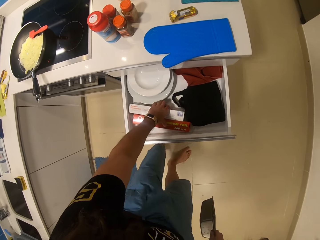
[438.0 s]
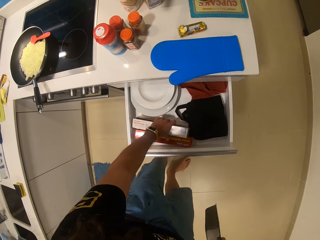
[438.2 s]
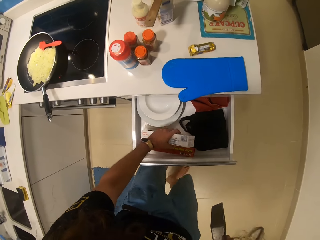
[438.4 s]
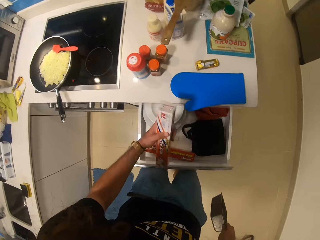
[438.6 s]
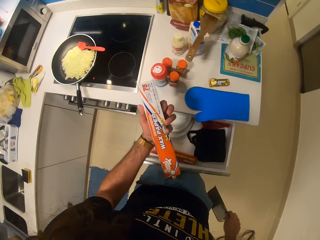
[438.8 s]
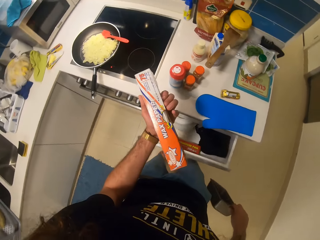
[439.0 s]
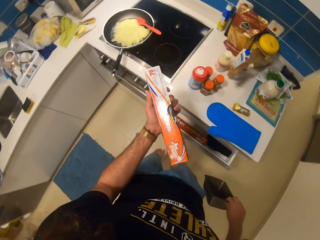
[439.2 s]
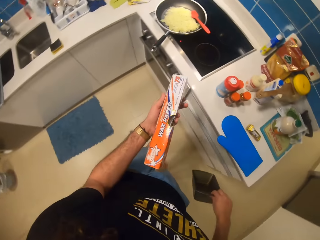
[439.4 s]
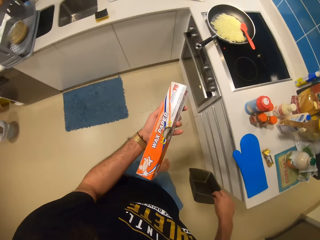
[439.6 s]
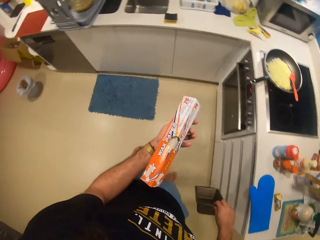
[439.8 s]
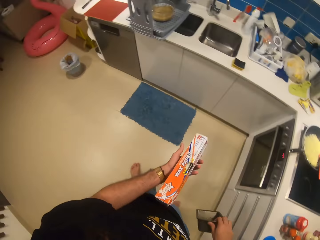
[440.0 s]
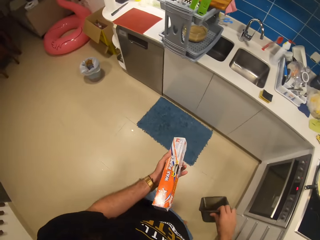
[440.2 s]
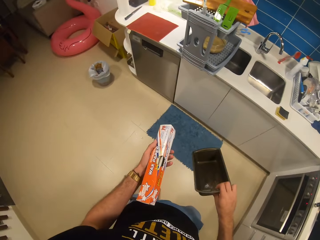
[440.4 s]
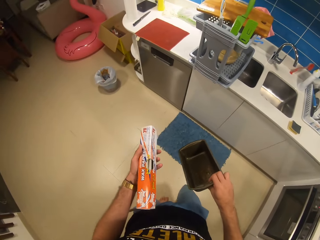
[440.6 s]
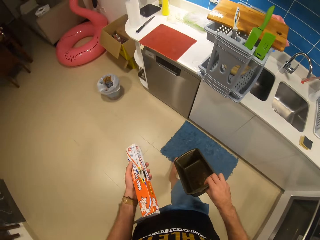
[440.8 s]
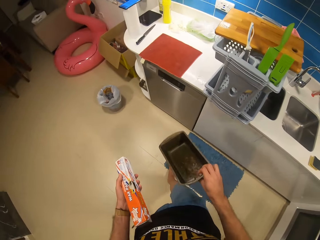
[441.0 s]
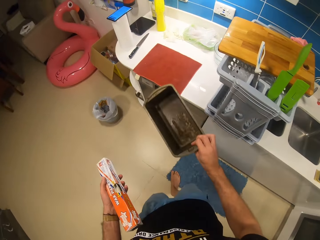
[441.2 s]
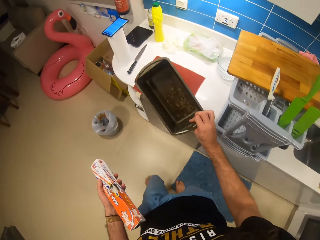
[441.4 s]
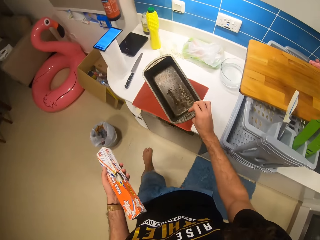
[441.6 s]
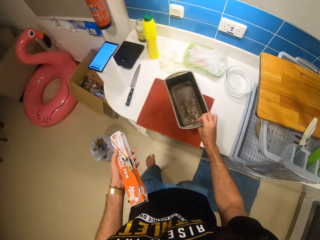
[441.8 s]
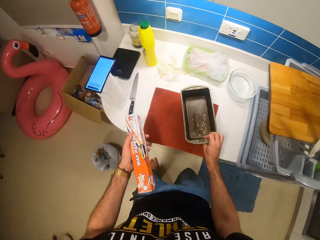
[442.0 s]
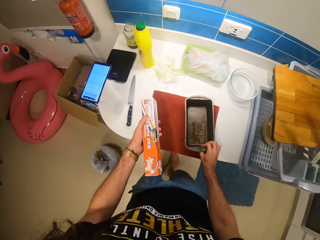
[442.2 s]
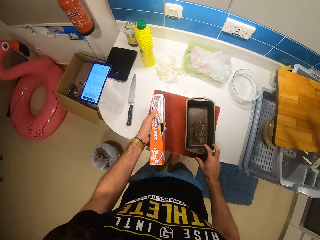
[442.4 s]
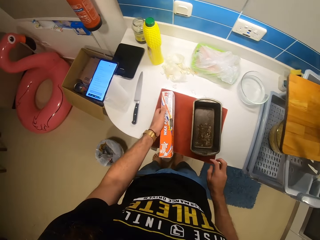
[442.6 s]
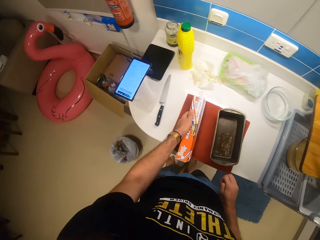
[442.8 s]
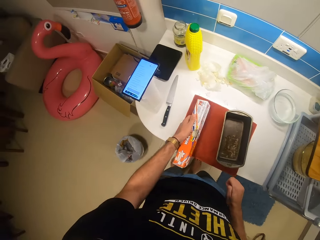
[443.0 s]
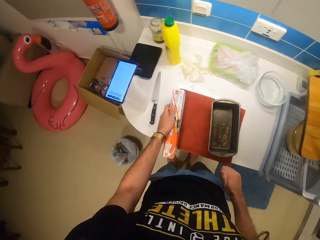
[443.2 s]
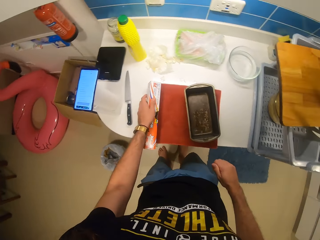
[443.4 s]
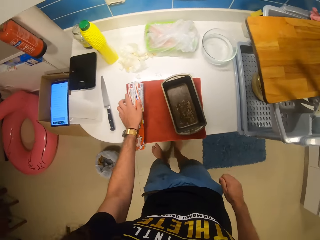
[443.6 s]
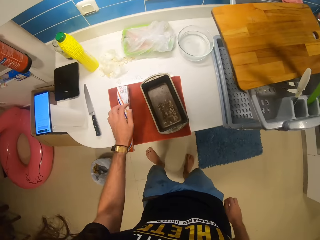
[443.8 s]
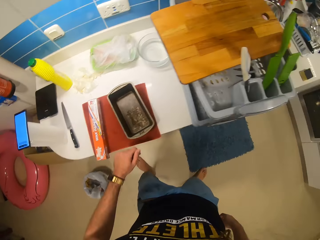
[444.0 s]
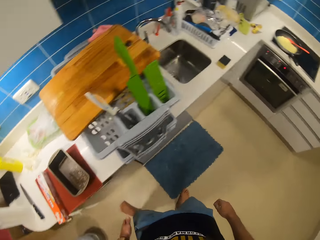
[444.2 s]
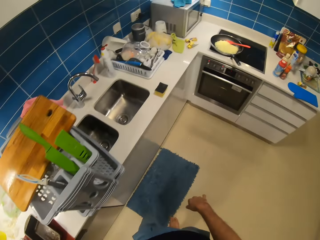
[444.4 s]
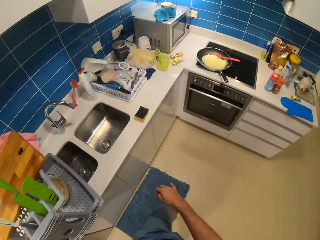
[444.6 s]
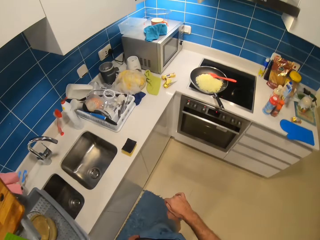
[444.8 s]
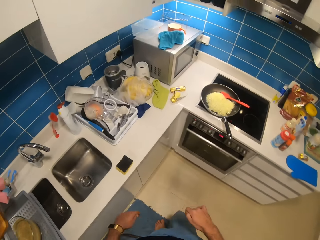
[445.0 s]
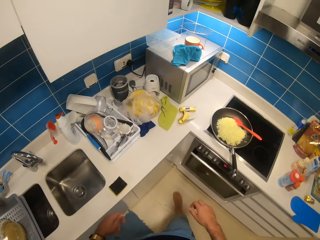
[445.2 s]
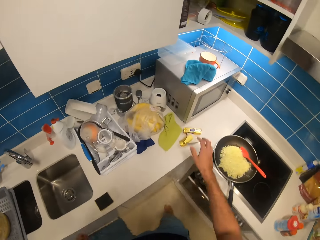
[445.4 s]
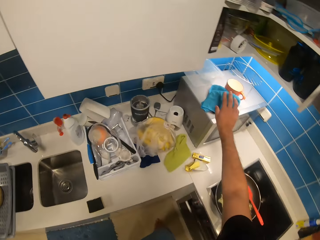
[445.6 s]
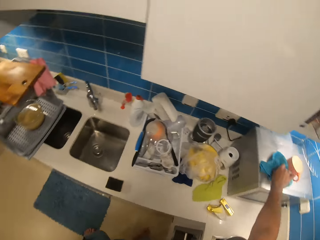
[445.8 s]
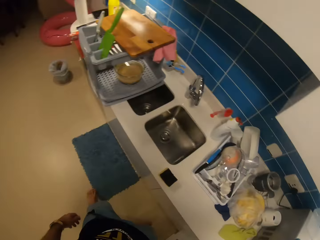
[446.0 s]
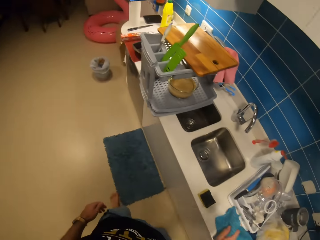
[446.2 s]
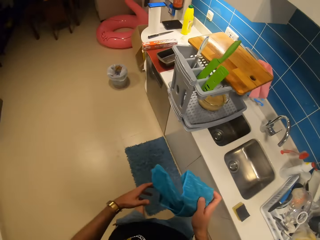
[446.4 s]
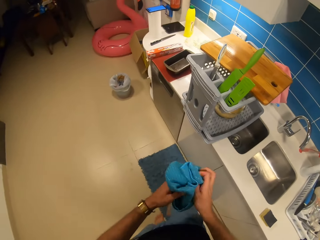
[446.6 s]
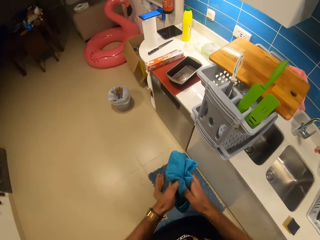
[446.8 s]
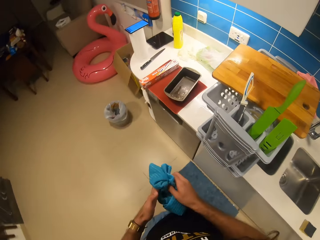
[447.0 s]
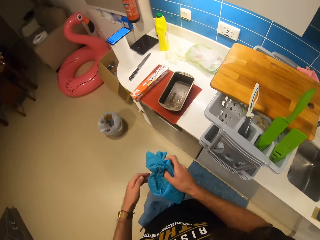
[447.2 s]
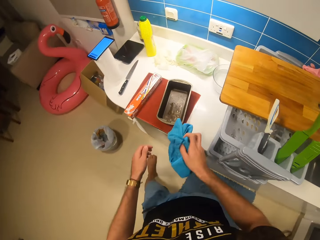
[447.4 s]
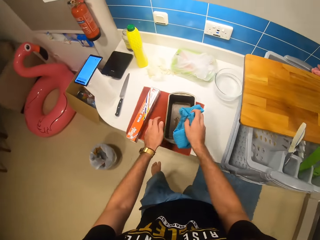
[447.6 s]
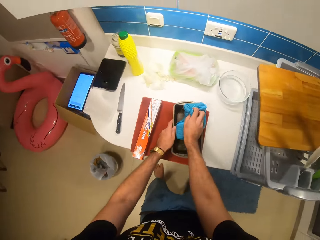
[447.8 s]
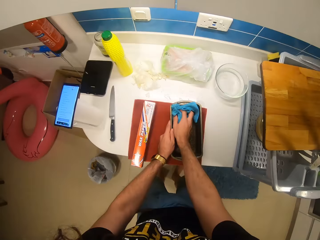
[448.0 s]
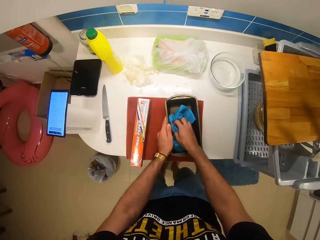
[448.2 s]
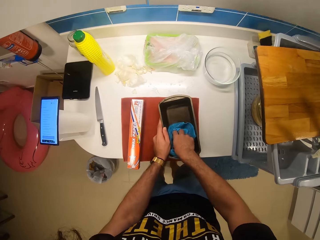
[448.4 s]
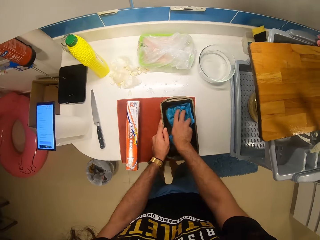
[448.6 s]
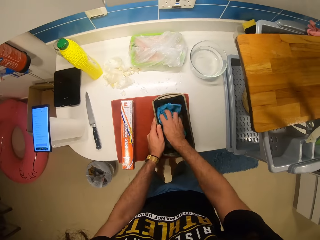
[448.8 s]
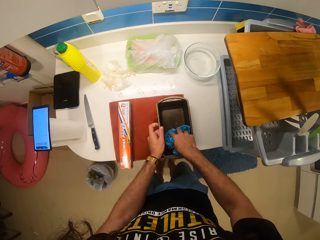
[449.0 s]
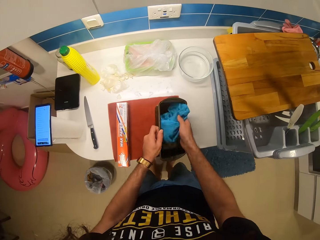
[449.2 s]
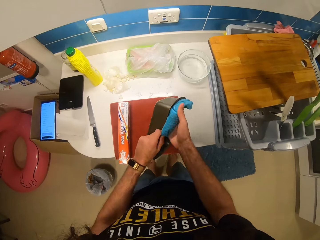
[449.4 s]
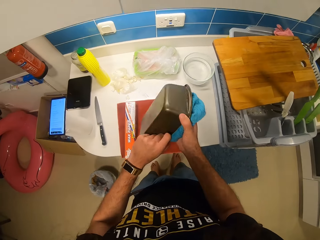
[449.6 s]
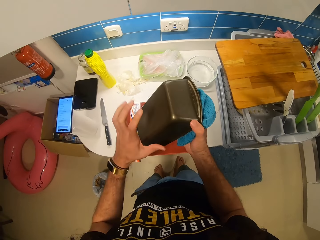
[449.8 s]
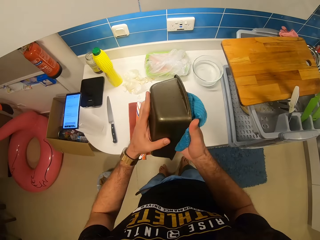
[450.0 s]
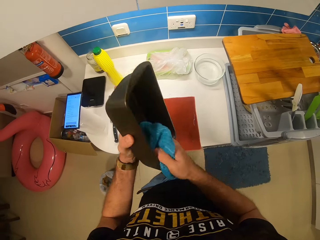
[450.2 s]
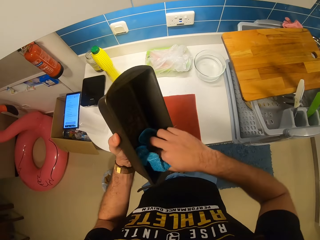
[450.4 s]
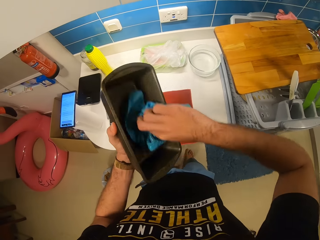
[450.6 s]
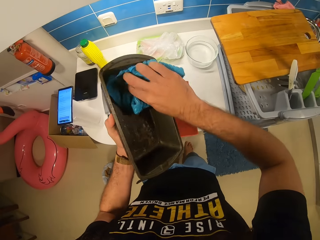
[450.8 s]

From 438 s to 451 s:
The camera wearer picks a parchment paper pack or wax paper. They close the drawer with the knee. They move towards the countertop. They drop the pastry pan with the right hand and the parchment paper pack on the kitchen counter with the left hand. They withdraw the hand from the bread container. They withdraw the left hand from the wax paper. They move towards the microwave. They raise the right hand towards the microwave. They pick the kitchen towel from the top of the microwave. They move towards the countertop. They raise the hand towards the bread container. They wipe the bread container.

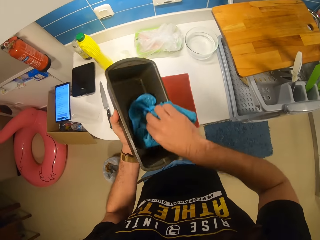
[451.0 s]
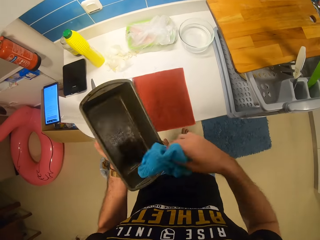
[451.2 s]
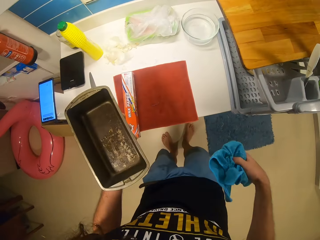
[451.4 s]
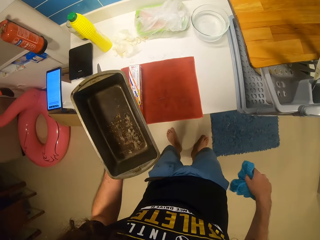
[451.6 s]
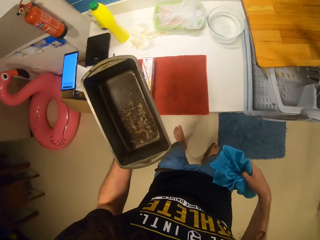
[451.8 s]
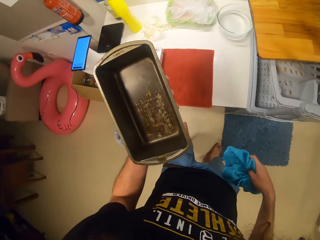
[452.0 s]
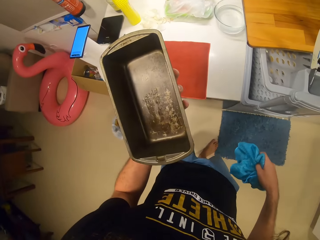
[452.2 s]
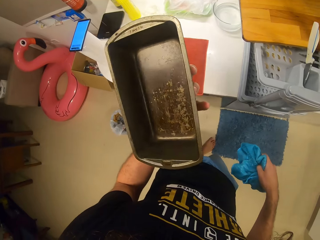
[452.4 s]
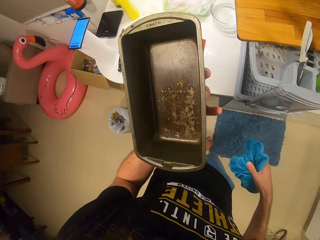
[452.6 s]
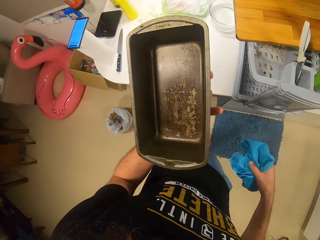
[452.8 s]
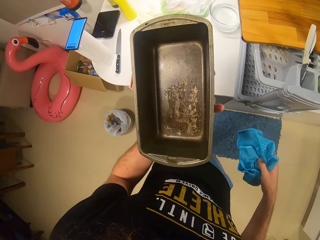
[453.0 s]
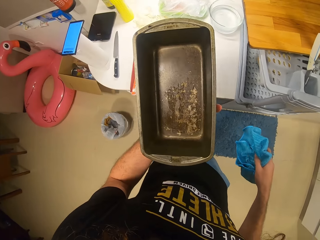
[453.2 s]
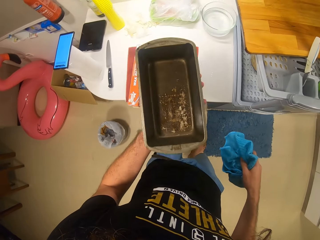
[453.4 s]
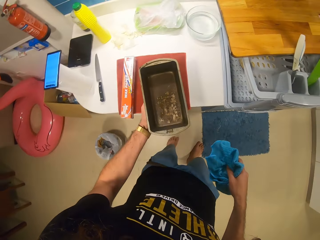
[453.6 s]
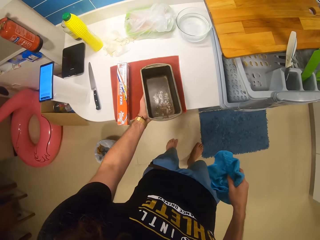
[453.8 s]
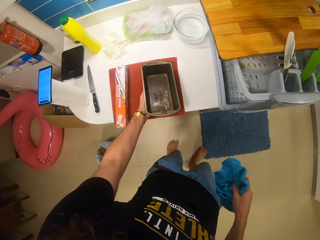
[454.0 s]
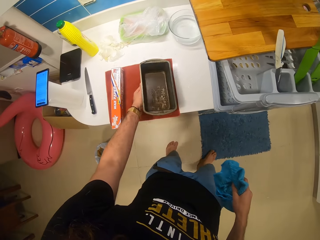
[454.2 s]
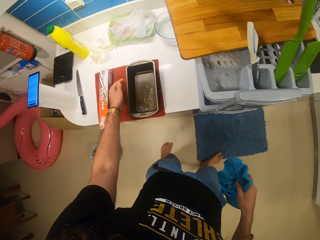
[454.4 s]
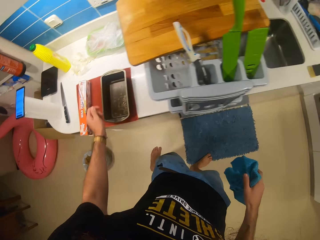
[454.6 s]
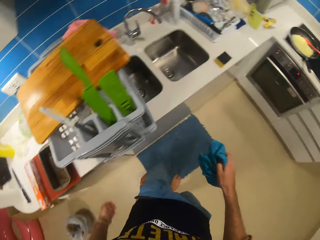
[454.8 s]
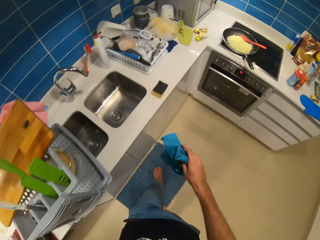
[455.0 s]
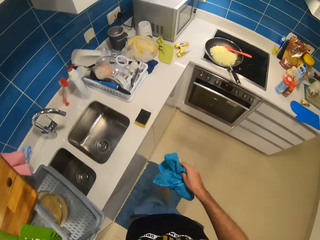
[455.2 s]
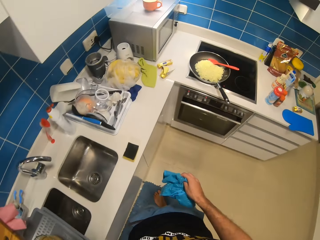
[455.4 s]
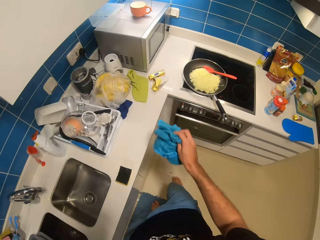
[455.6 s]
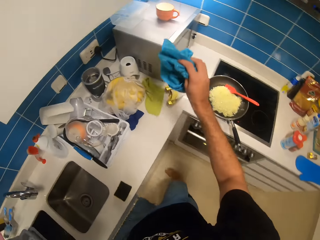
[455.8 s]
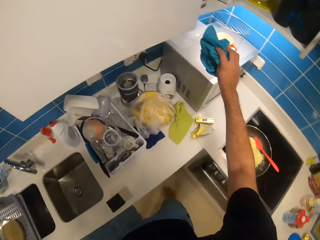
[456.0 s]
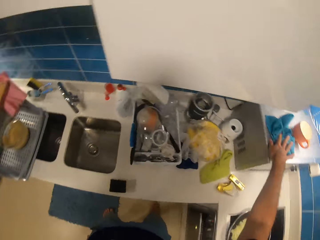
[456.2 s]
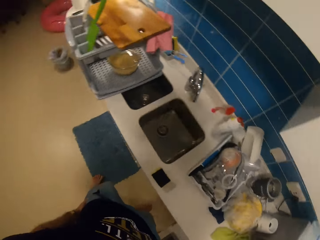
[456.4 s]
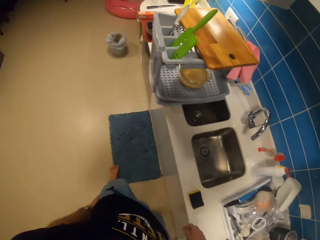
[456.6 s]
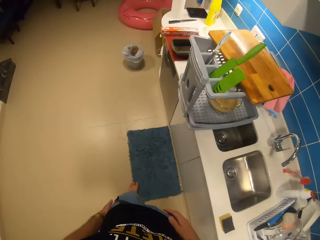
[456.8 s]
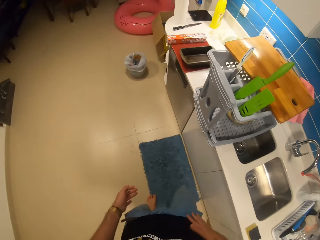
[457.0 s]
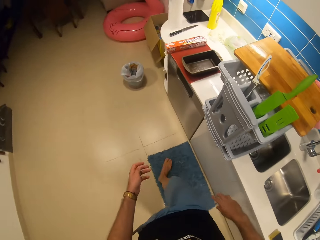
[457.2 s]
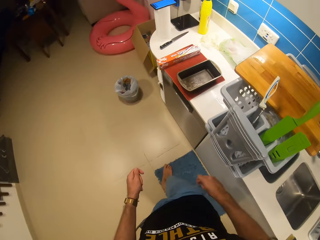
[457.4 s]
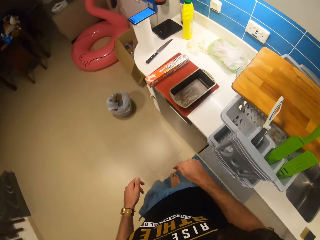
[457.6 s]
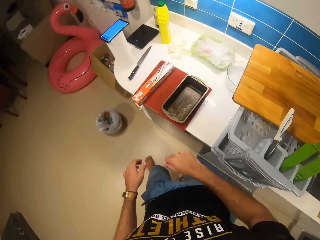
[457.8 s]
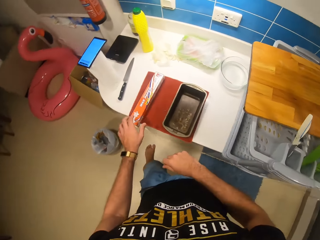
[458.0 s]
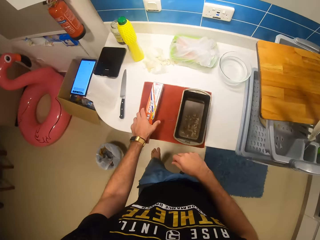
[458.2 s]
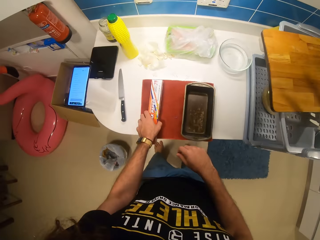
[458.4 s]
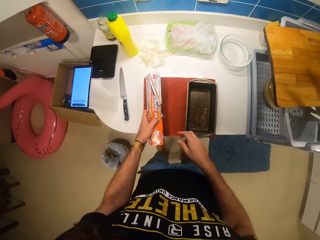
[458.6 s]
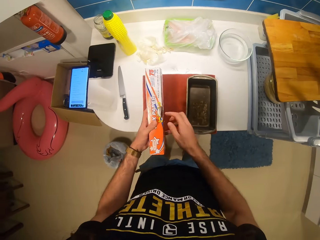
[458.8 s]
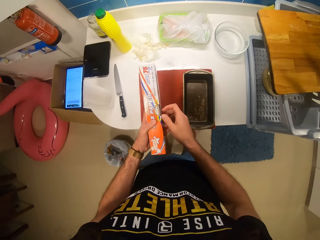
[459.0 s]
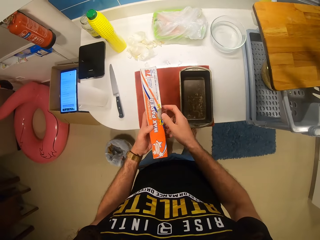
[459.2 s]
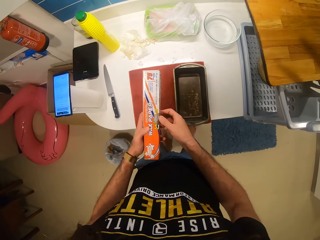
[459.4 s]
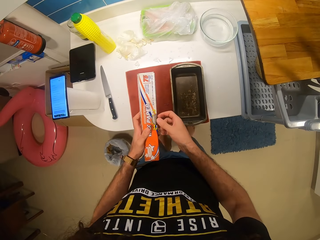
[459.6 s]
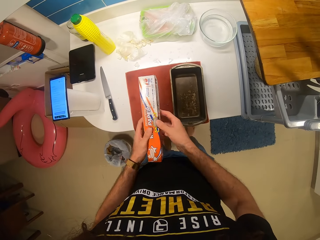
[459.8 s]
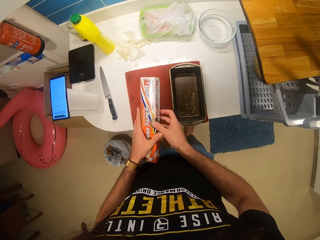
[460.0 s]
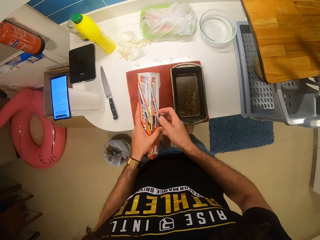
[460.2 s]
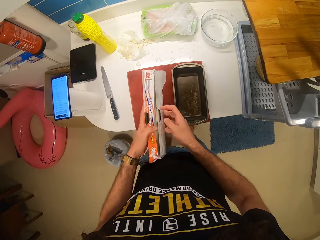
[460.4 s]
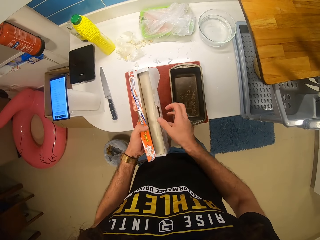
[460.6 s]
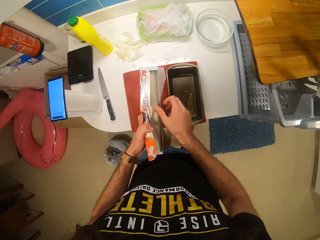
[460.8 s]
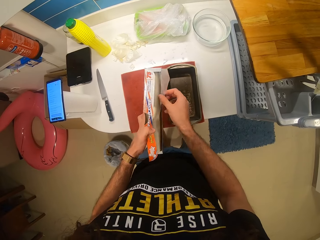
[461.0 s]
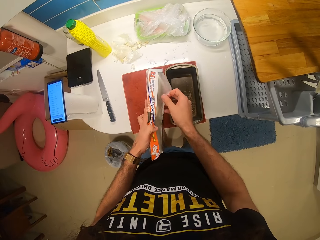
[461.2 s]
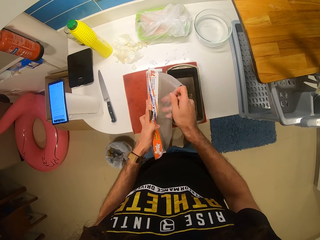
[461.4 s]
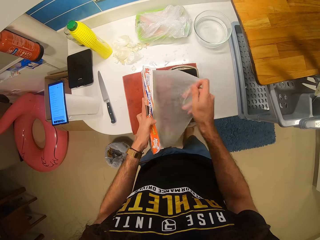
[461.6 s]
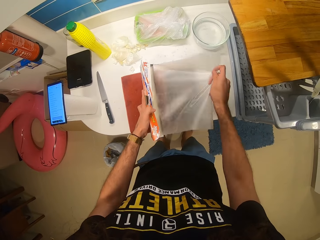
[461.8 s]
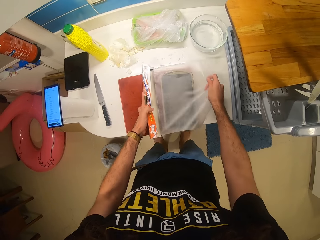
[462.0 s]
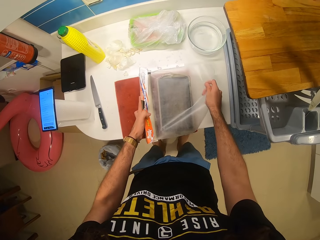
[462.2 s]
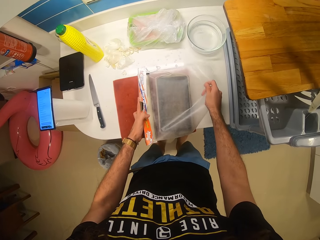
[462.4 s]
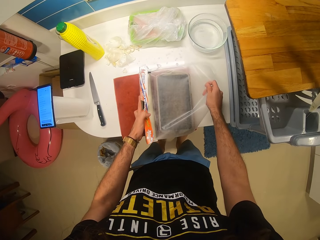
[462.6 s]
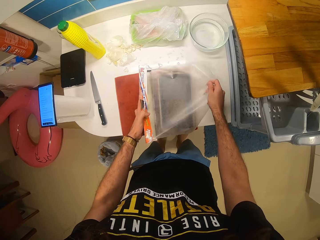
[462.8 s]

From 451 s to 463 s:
The camera wearer withdraws the right hand. They place the bread container on the countertop with the left hand. They move towards the microwave. They raise the hand towards the microwave. They place the kitchen towel on the microwave. They turn towards the countertop. They hold the wax paper with the left hand. They grab the wax paper with both hands. They open the wax paper. They pull the parchment paper. They unroll the wax paper.
